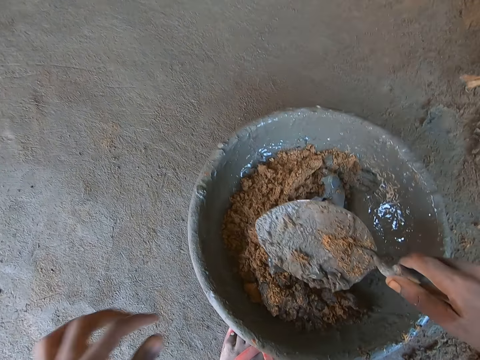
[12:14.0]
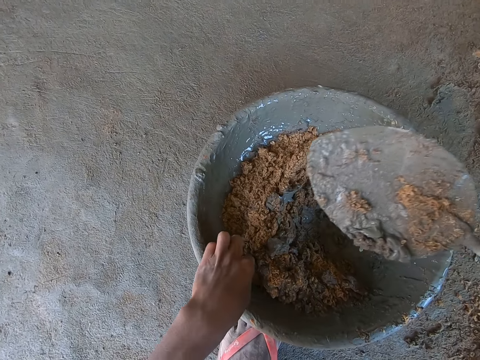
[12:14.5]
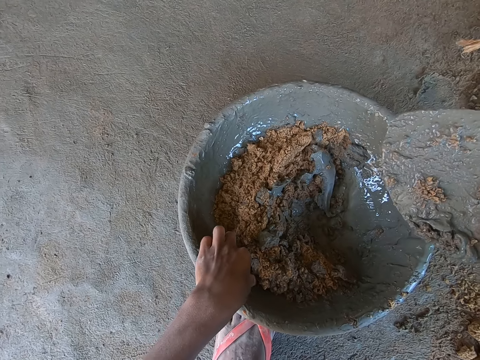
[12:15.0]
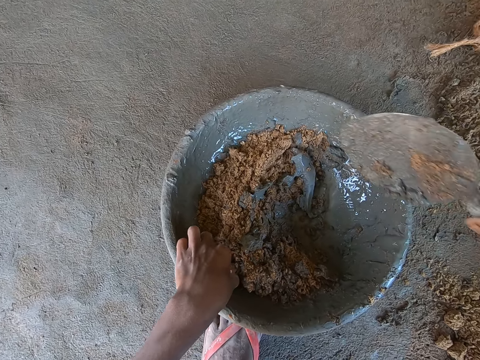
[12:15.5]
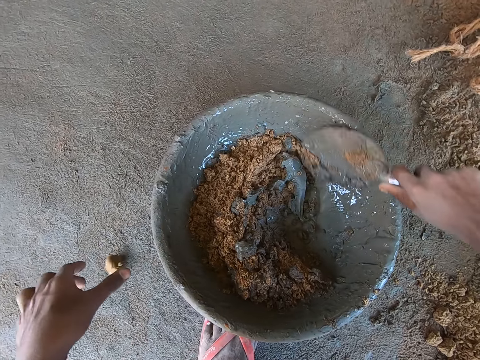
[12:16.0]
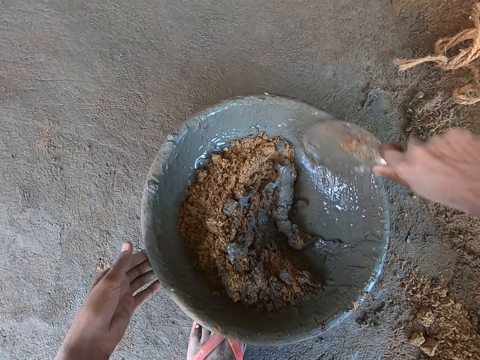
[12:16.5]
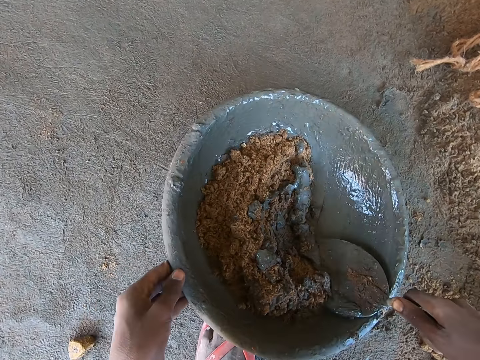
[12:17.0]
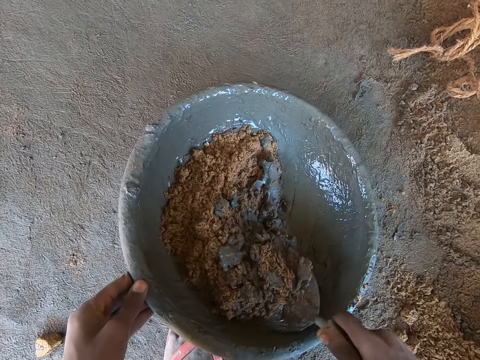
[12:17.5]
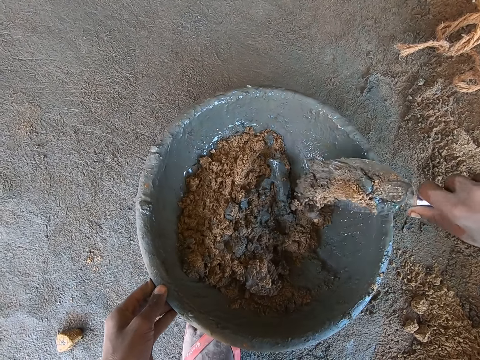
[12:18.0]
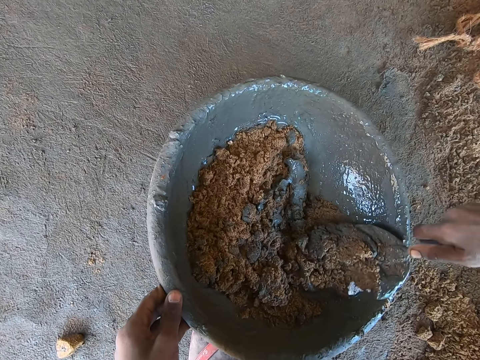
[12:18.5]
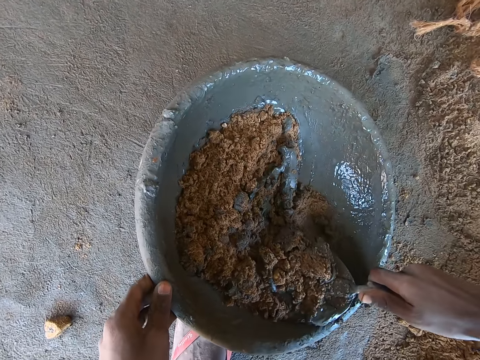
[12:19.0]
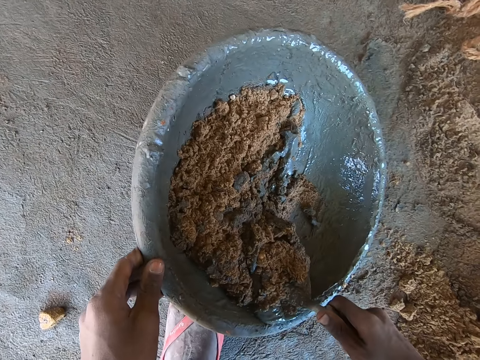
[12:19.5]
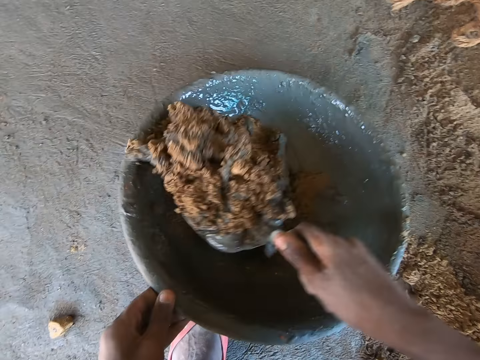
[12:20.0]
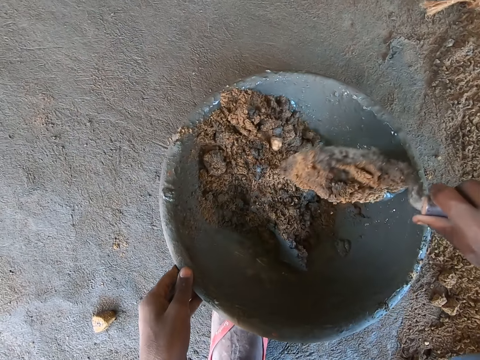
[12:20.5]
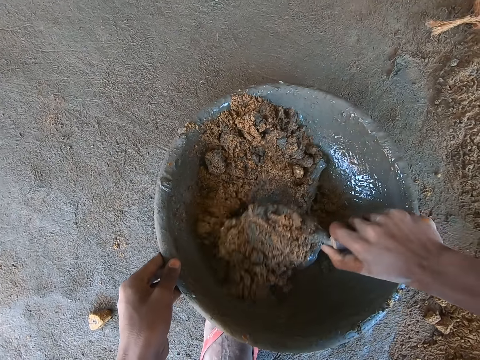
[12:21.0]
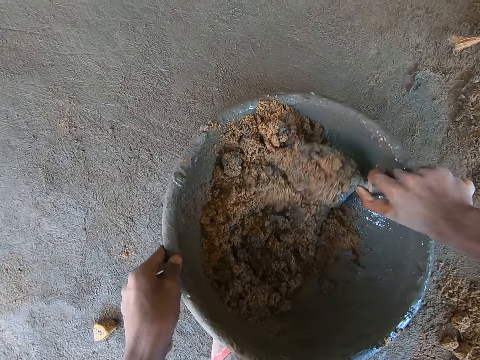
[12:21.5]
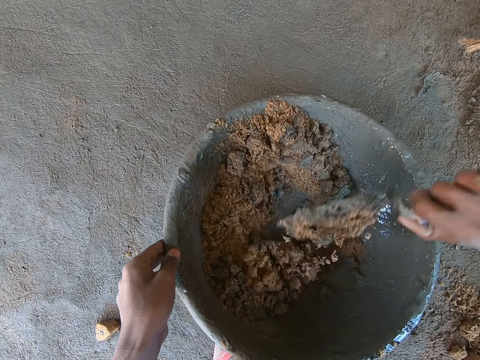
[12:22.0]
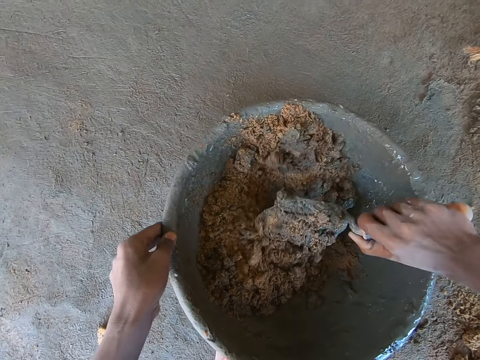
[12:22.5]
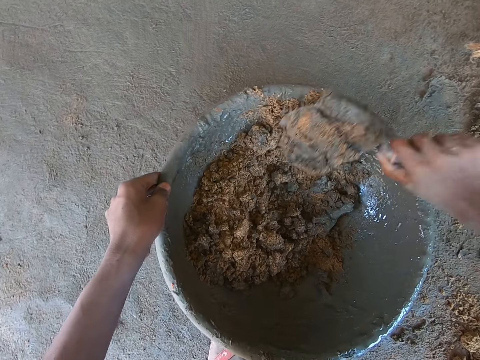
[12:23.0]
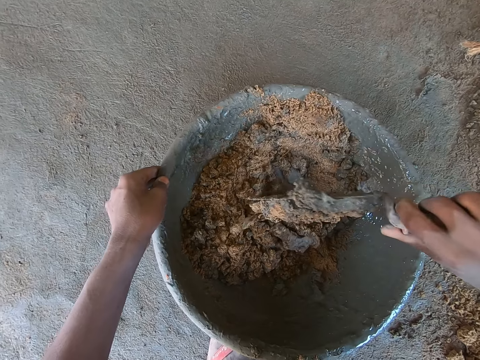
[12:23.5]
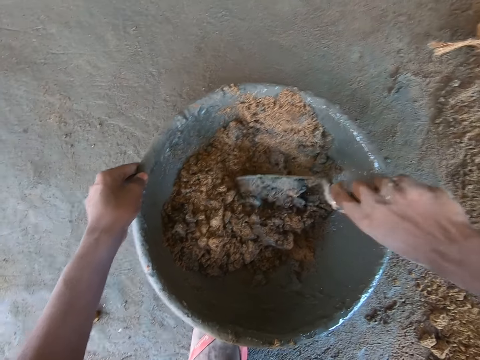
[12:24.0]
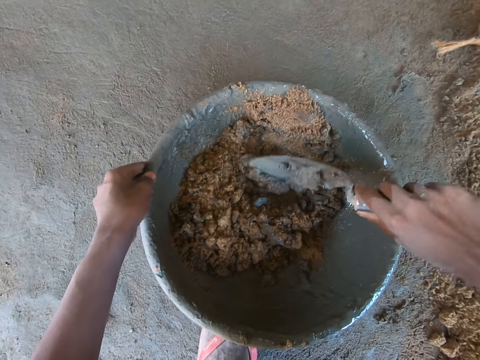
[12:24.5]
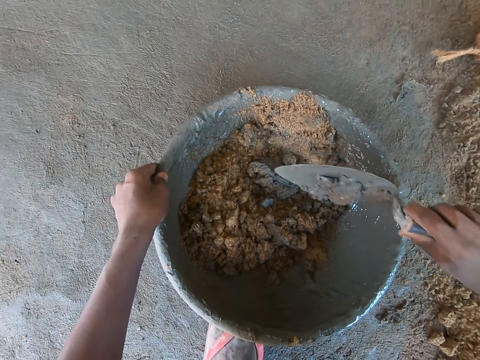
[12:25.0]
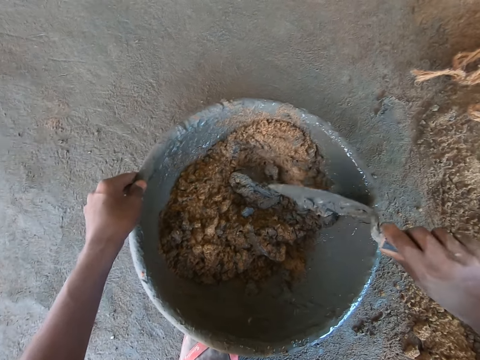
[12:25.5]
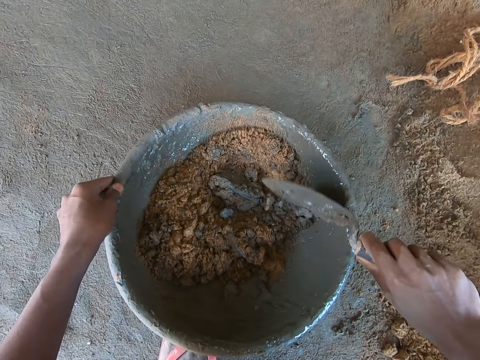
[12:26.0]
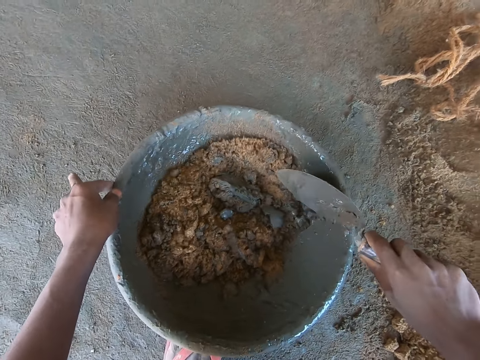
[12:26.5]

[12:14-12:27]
The camera wearer removes a stone from the mixture with his left hand. He drops the stone in his left hand on the ground. He mixes the sand and mortar in the head pan with the trowel in his right hand. He holds the head pan with his left hand. He hits the trowel in his right hand on the head pan.

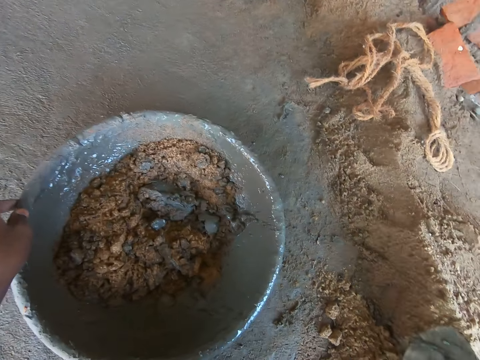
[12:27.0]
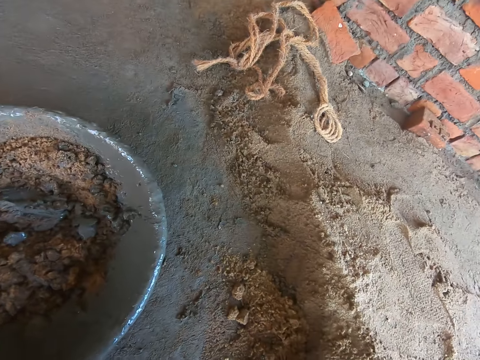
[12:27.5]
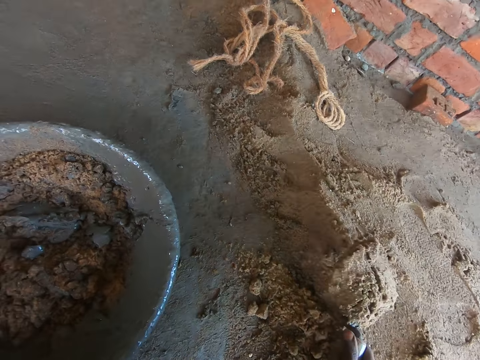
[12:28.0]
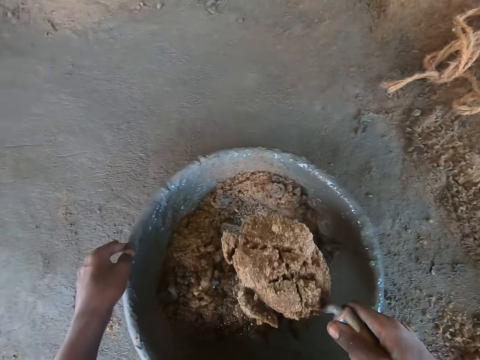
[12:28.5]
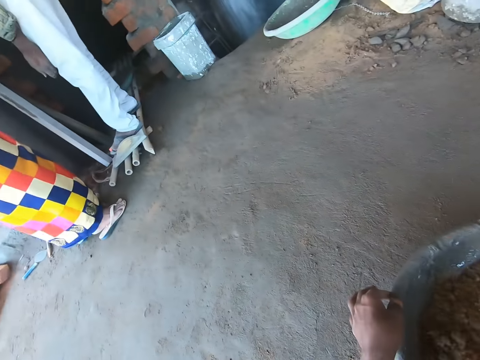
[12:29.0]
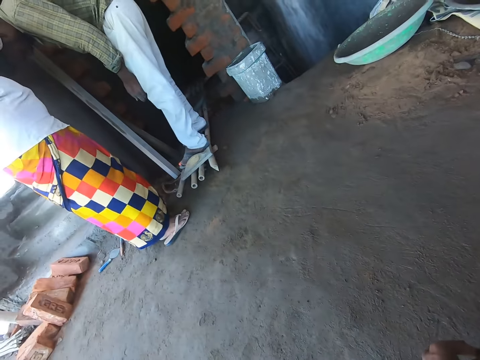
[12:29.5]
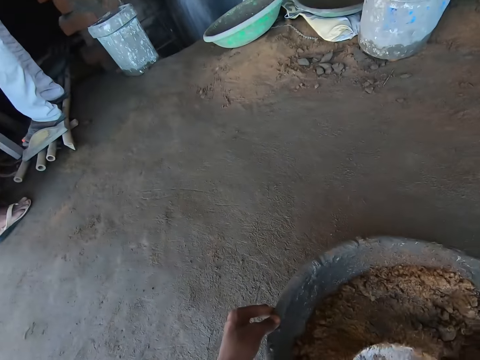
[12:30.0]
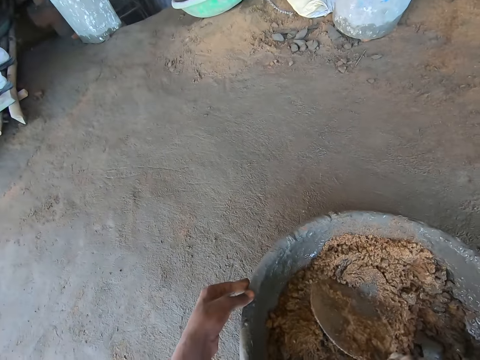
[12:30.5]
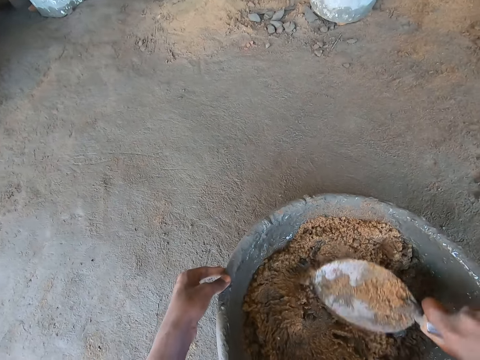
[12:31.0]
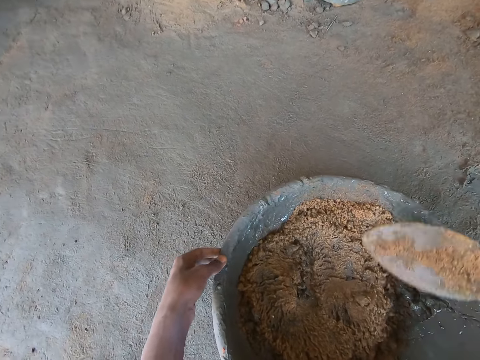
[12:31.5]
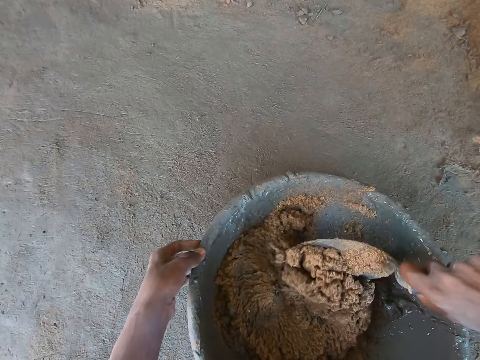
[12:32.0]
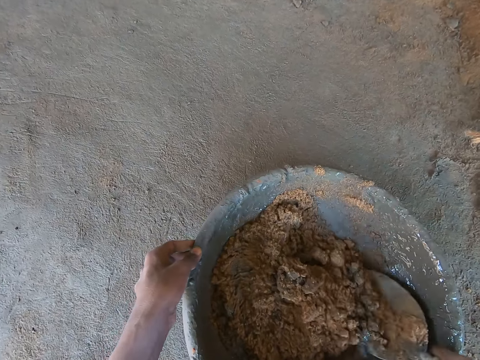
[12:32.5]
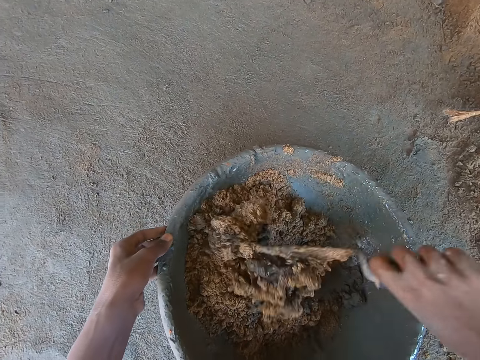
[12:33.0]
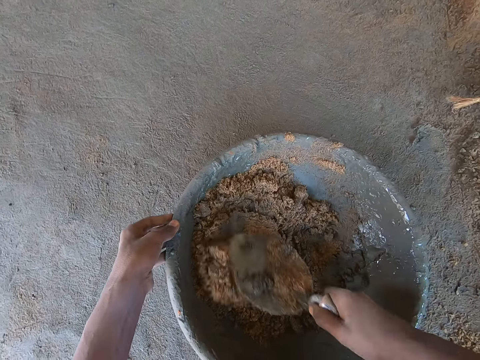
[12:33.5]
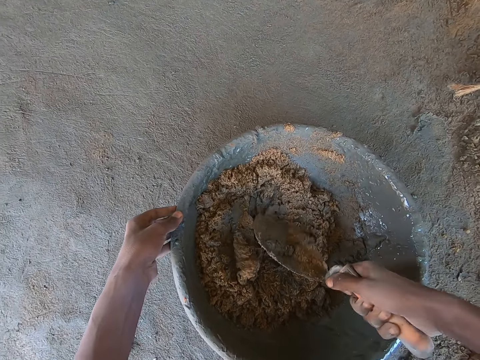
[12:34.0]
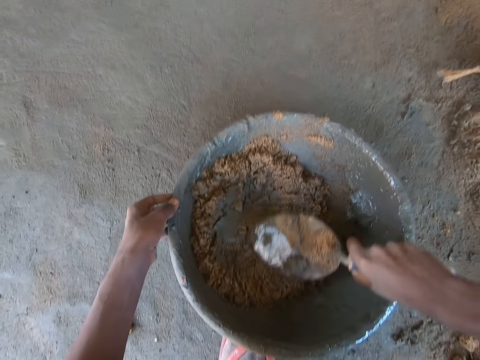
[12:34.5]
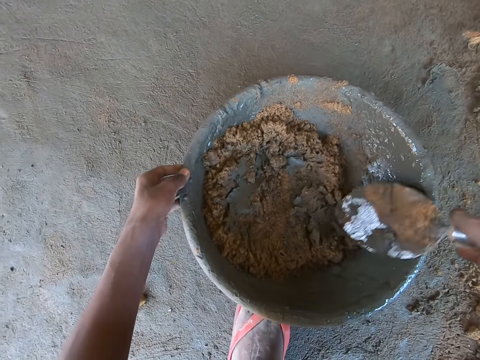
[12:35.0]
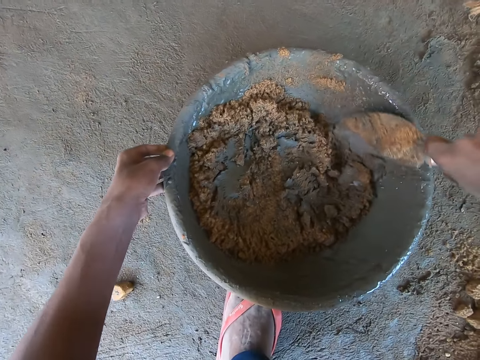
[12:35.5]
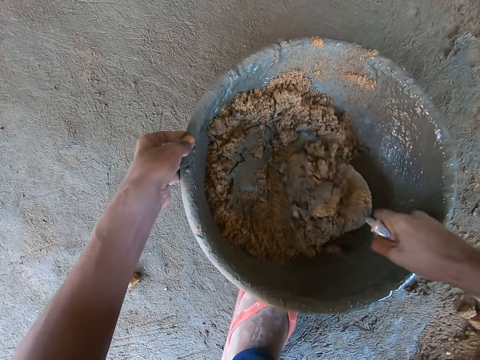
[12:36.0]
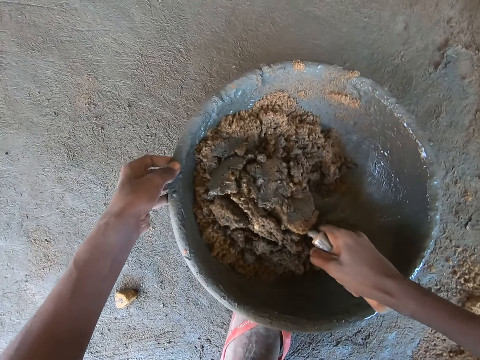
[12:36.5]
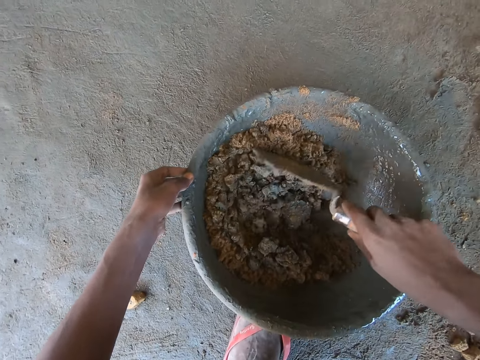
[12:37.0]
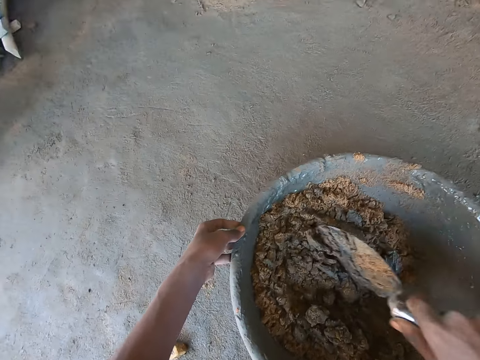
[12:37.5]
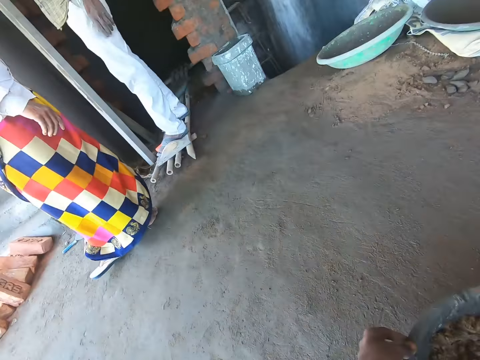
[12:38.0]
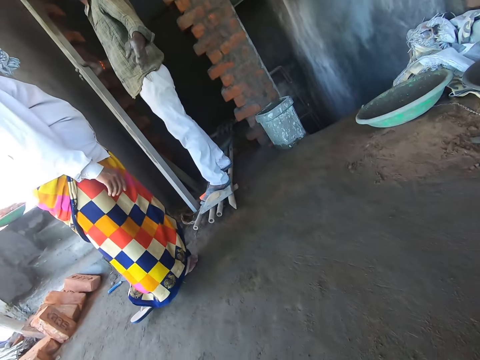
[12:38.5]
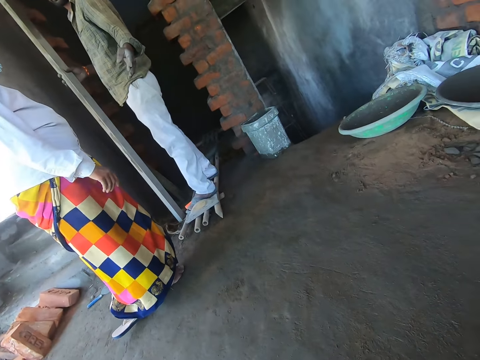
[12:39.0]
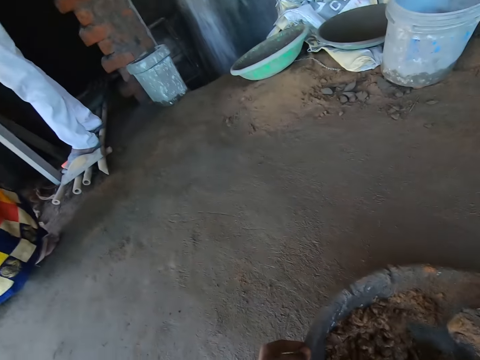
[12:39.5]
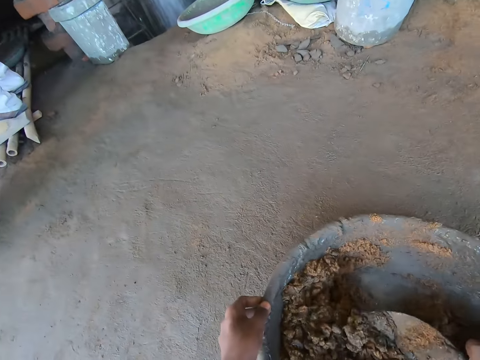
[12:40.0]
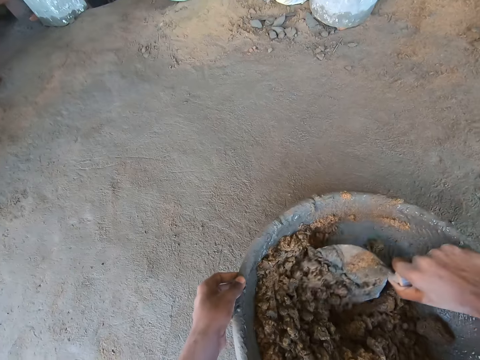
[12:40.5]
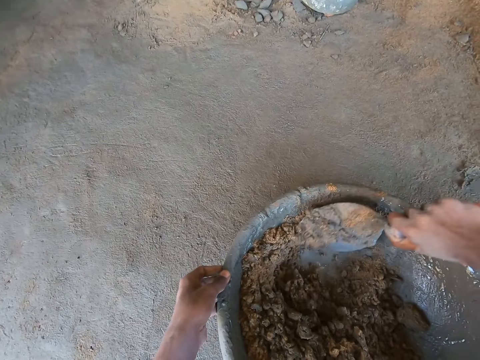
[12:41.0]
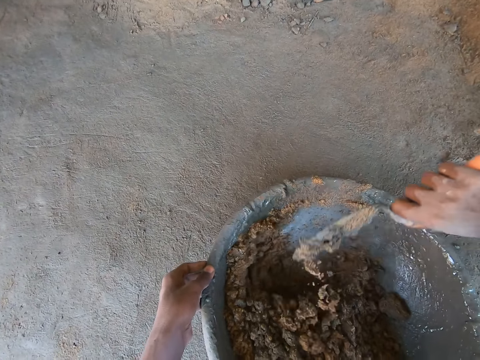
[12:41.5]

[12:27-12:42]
The camera wearer packs sand on the ground with the trowel in his right hand. He puts the sand in the trowel in his right hand in the head pan on the ground. He mixes the sand and mortar in the head pan with the trowel in his right hand. He converses with the man.
